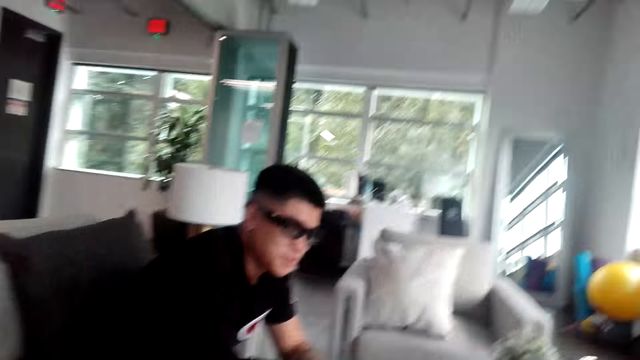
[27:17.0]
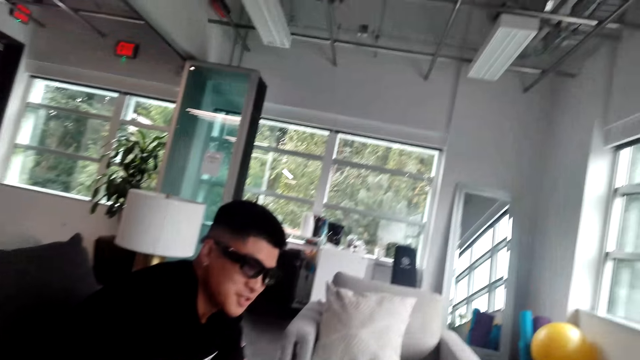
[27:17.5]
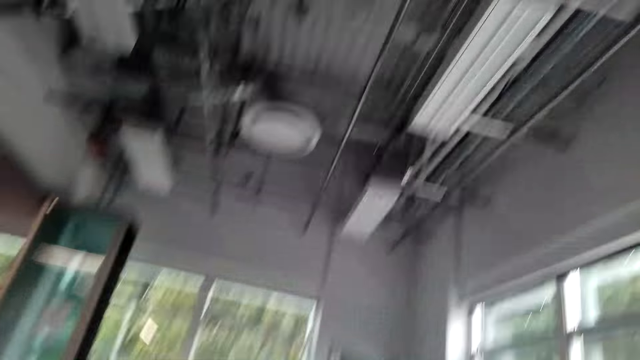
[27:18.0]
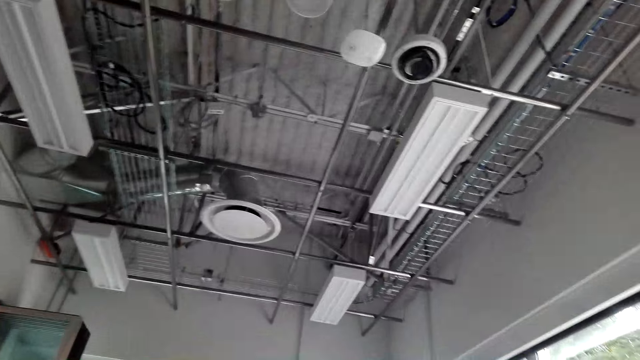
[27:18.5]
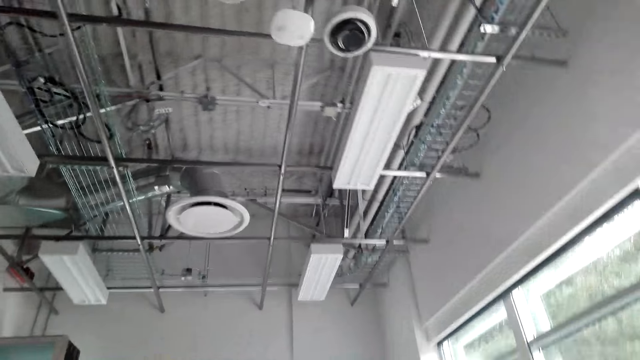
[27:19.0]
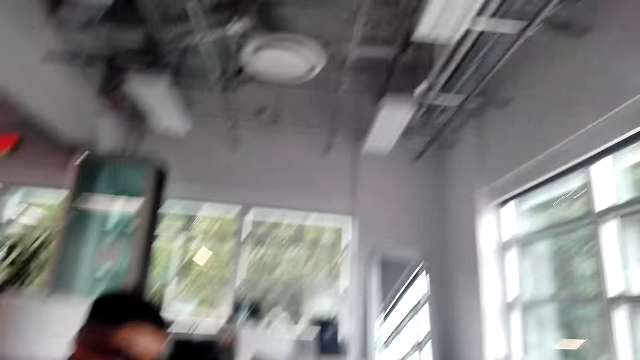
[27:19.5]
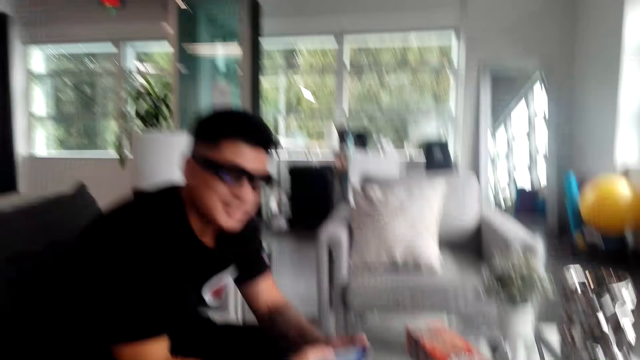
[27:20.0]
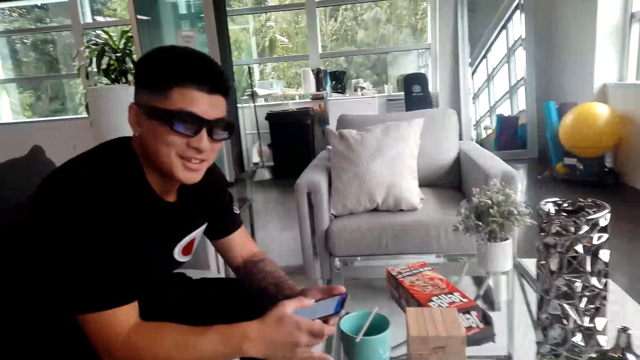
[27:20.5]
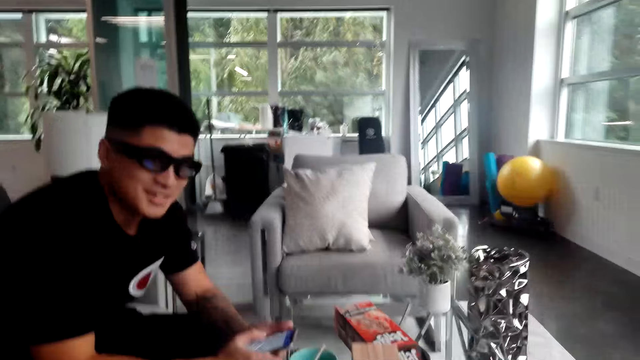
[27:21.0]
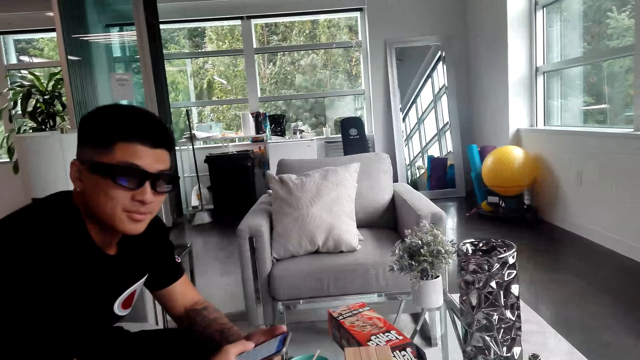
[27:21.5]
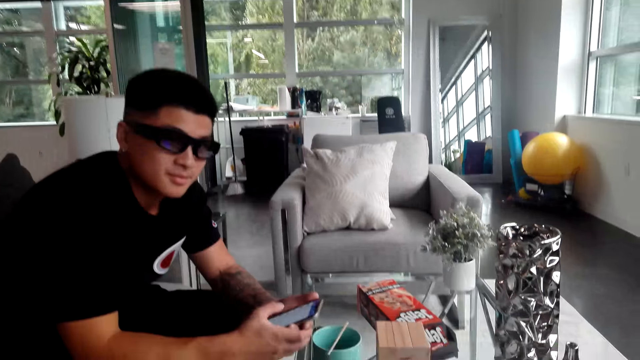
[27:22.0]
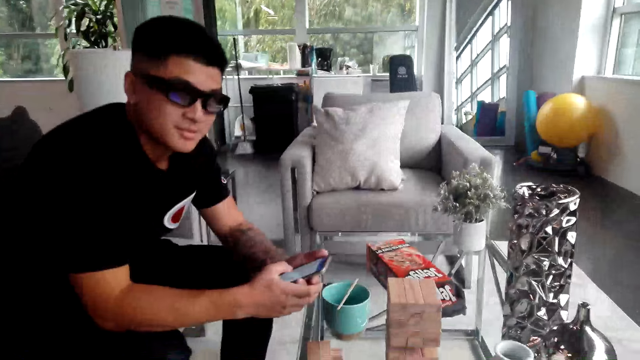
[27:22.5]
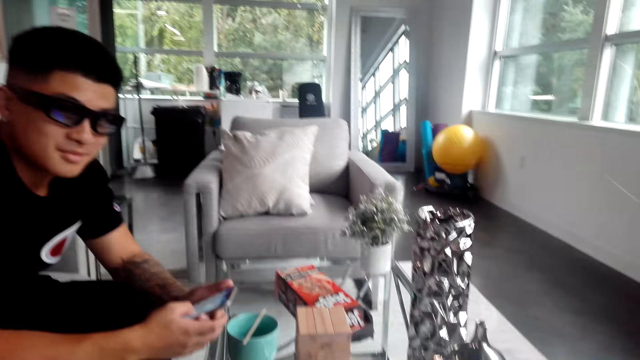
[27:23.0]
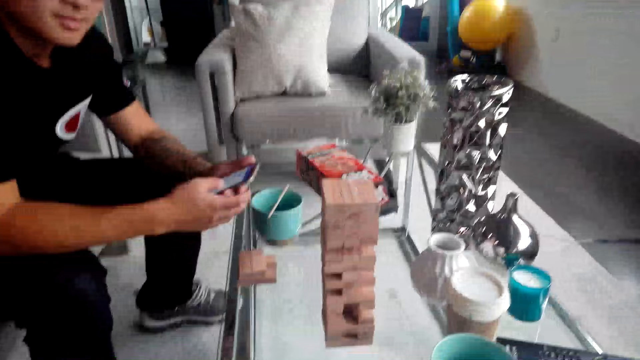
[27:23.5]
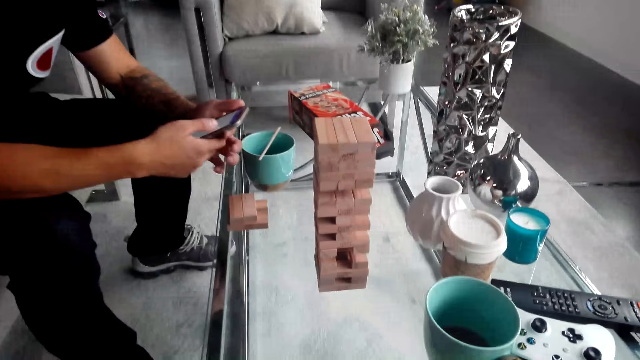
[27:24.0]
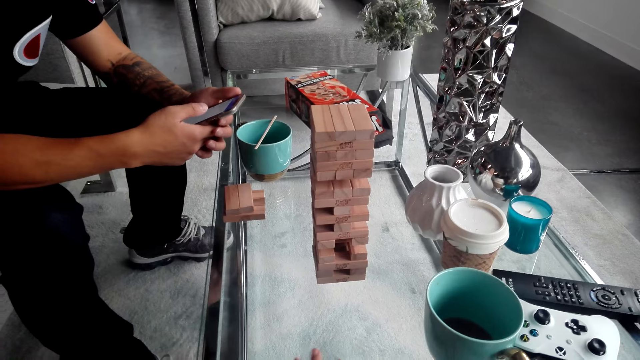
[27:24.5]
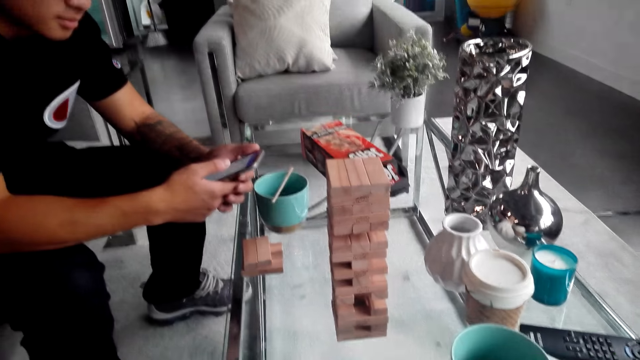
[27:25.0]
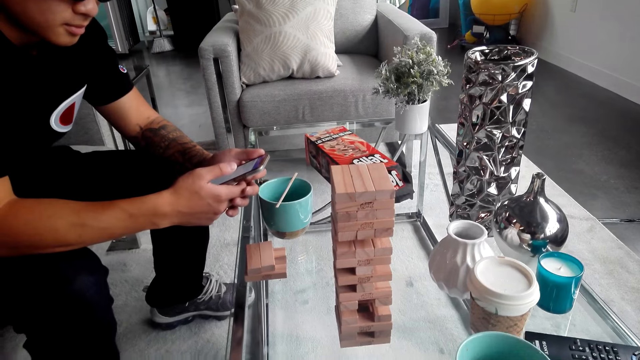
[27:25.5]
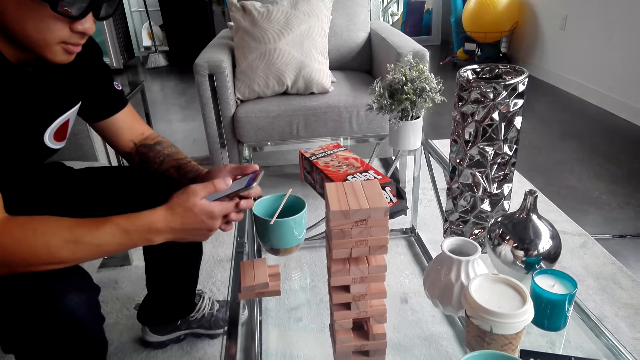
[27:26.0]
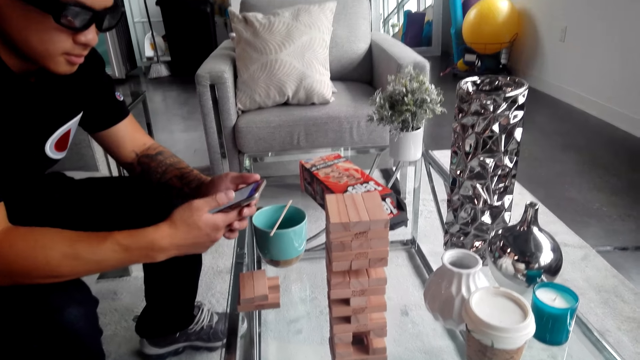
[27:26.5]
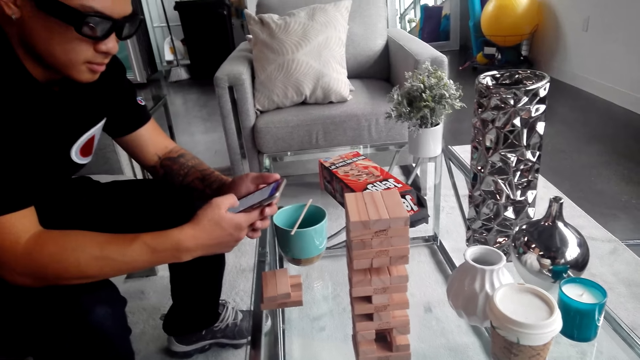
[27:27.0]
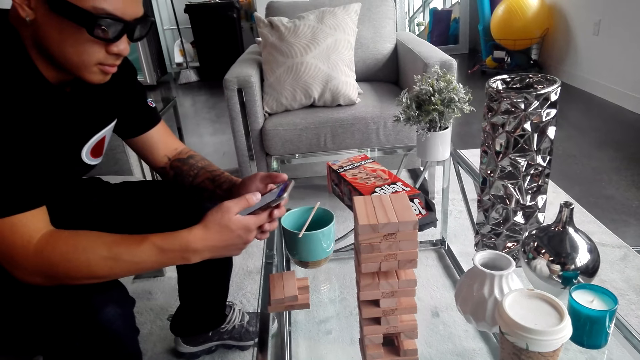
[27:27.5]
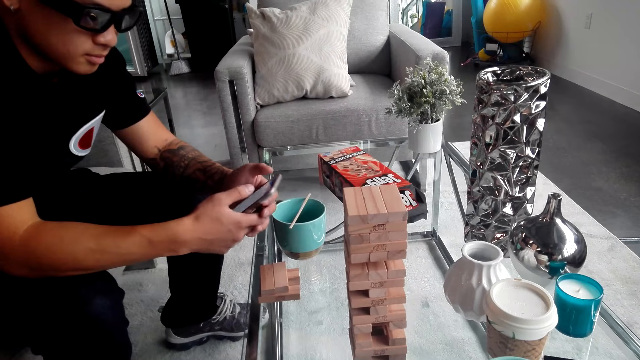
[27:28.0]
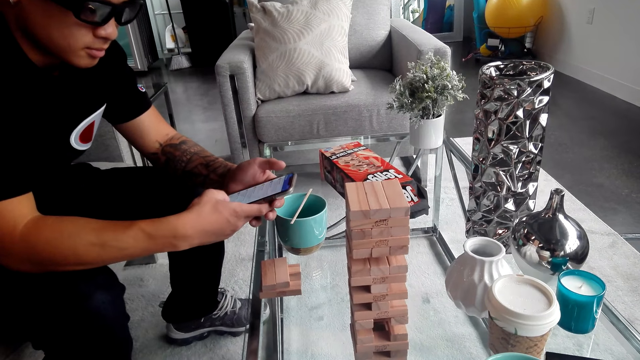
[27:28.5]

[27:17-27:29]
The camera wearer looks around in the house. A person moves the hand on the phone. The camera wearer moves the hand on the table.

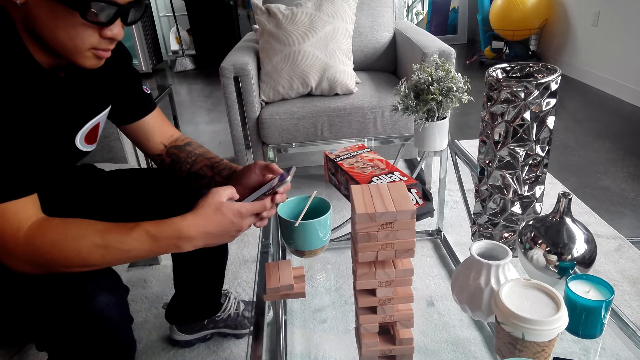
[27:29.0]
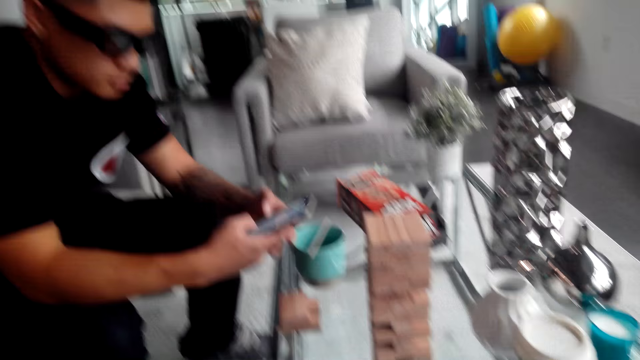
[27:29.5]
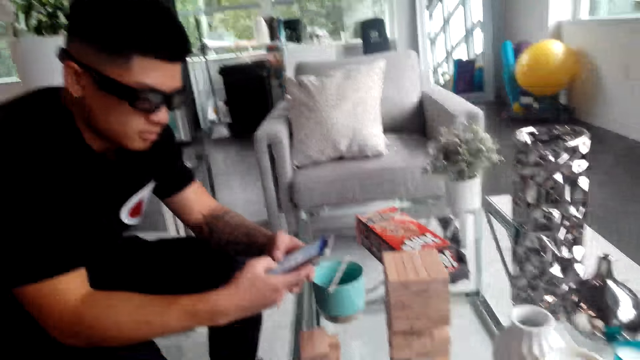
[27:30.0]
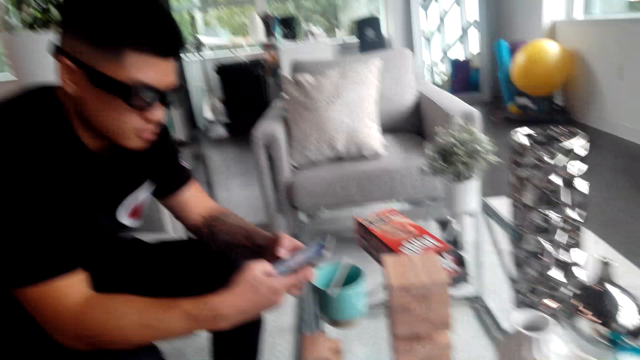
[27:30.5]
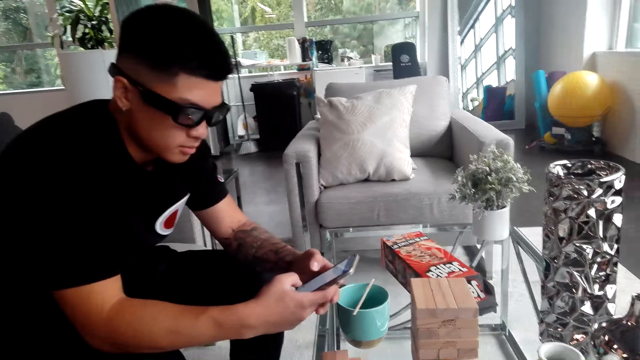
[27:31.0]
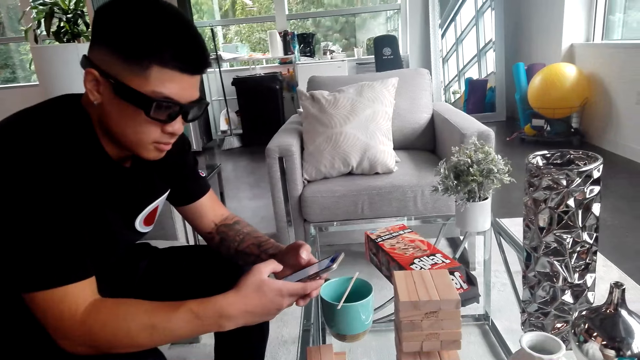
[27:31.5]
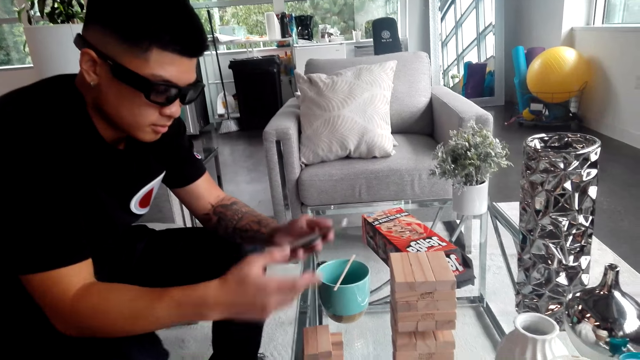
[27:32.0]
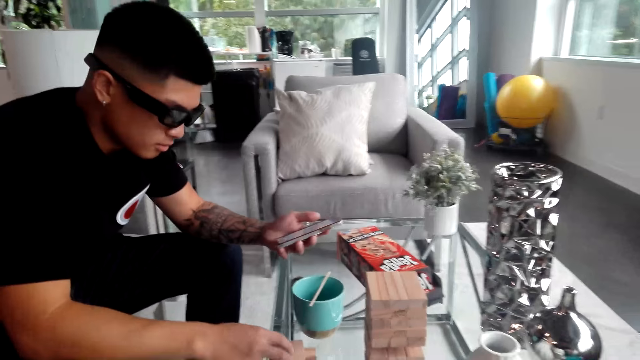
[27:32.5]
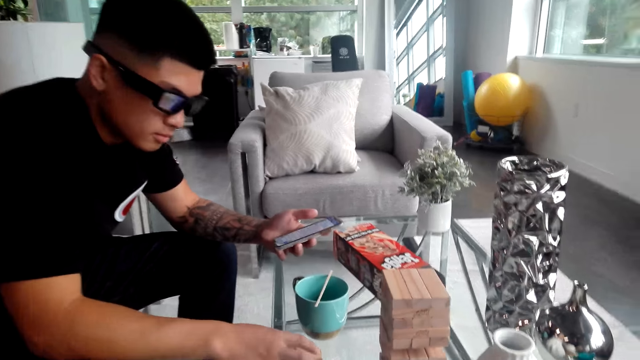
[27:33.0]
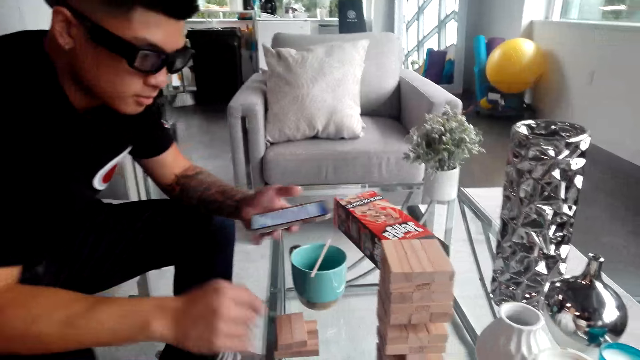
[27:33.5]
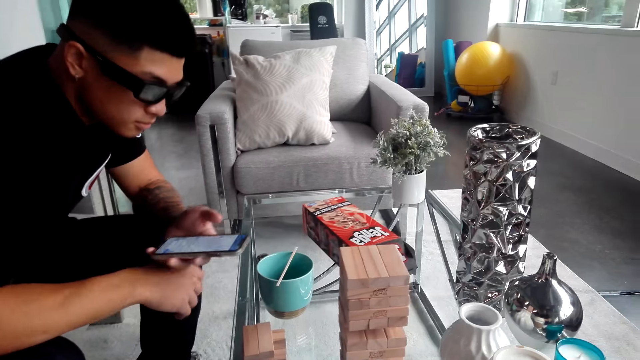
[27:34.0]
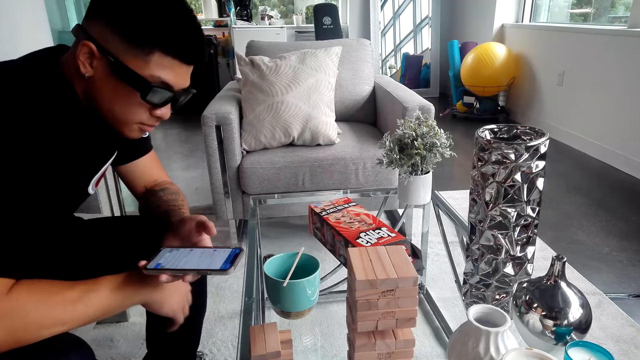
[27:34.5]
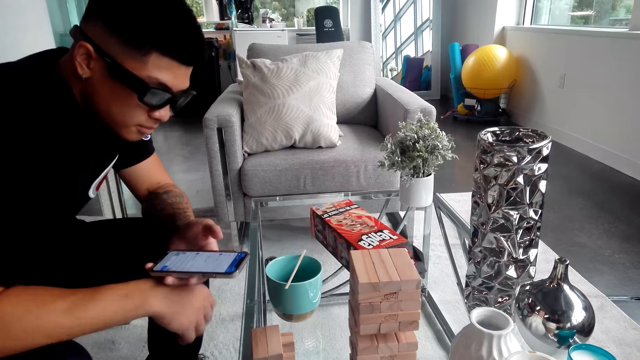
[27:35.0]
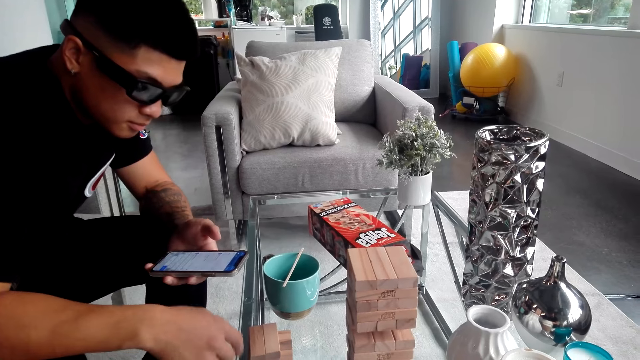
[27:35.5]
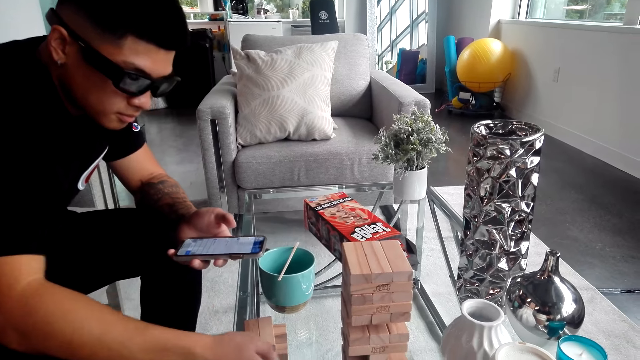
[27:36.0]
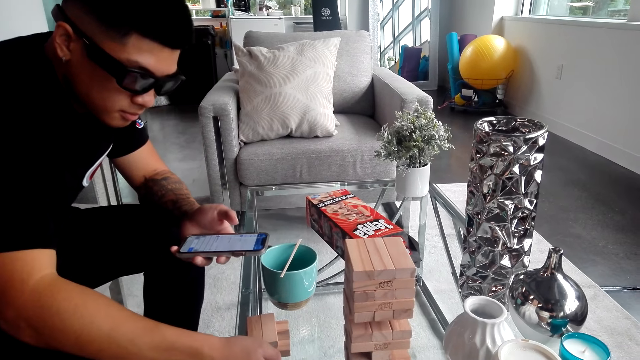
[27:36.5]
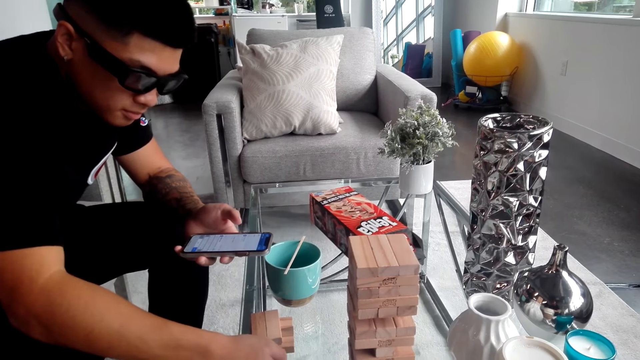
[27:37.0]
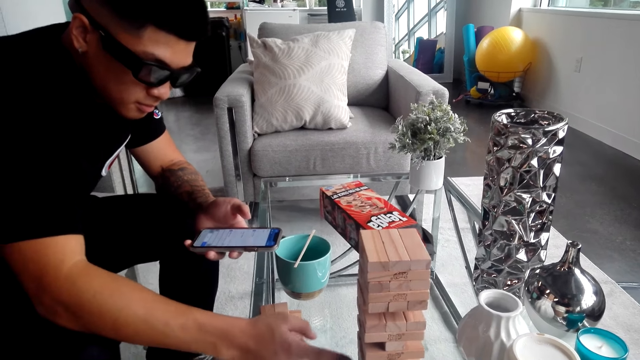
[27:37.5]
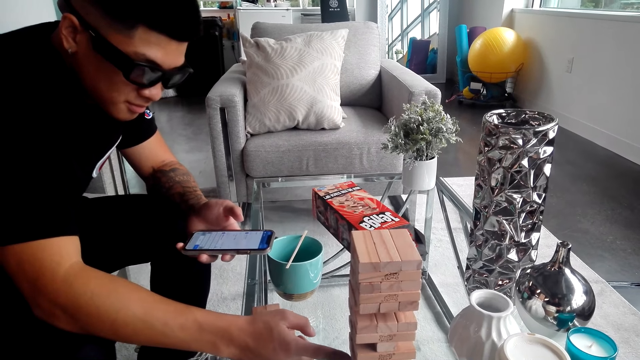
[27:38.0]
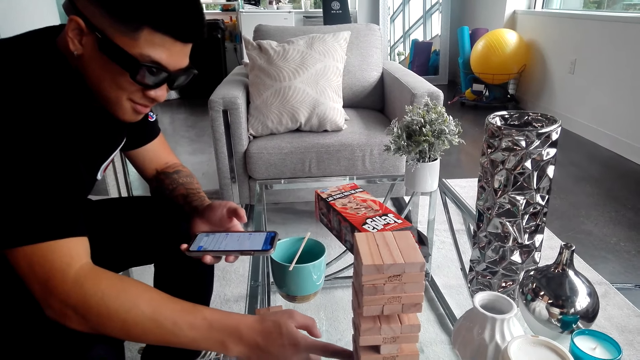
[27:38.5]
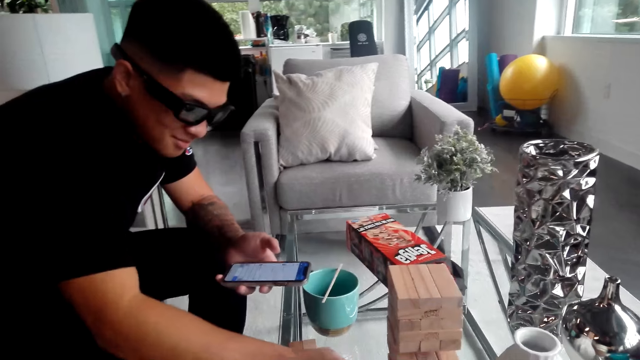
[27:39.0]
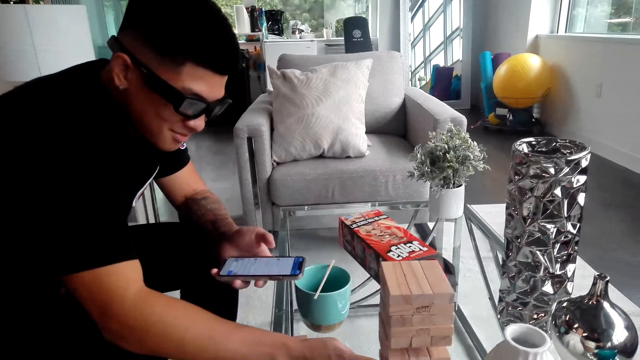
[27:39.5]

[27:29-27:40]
A man adjusts Jenga pieces on the table. The man adjusts the right hand. The man moves the hand on something on the table. The man adjusts a Jenga piece.
